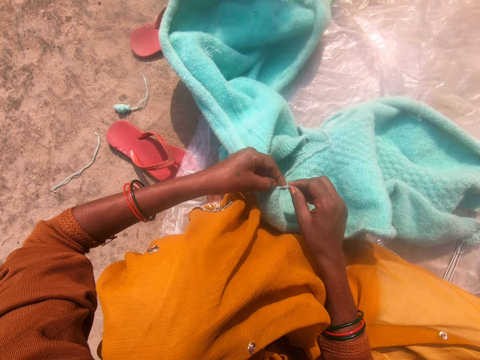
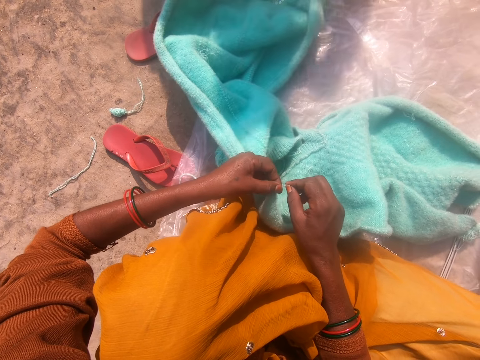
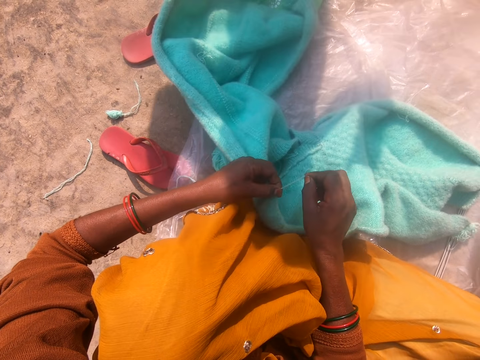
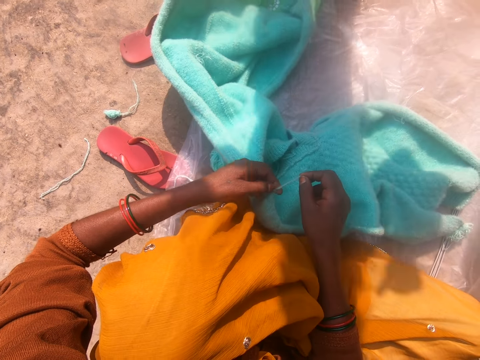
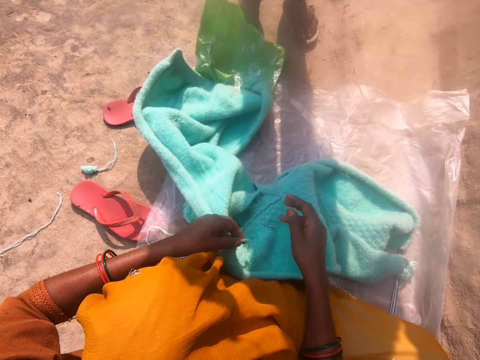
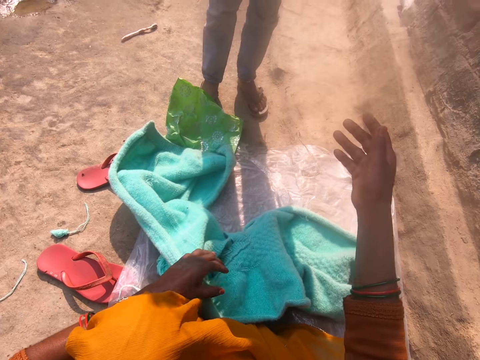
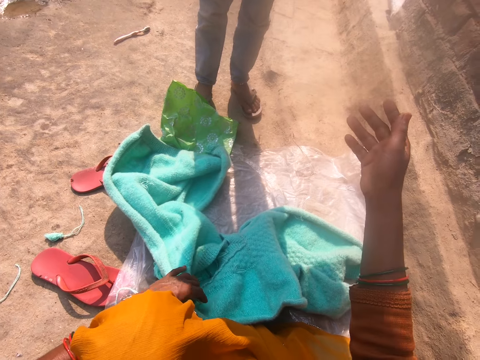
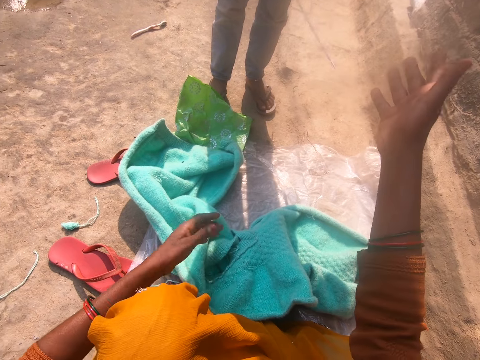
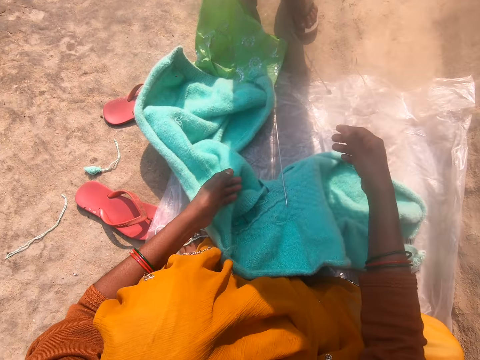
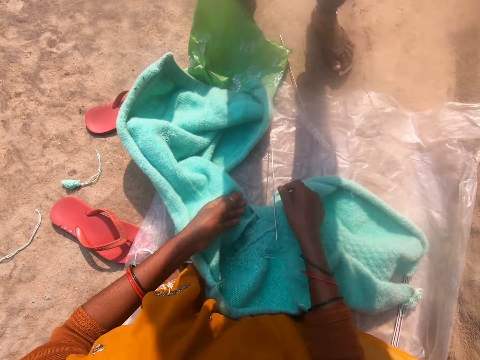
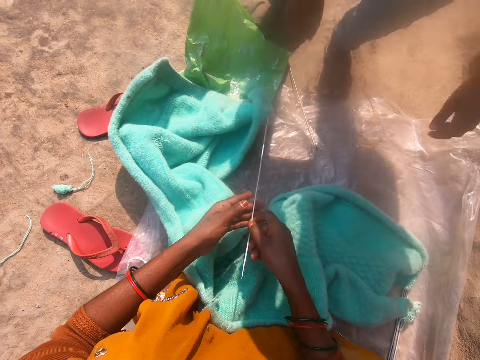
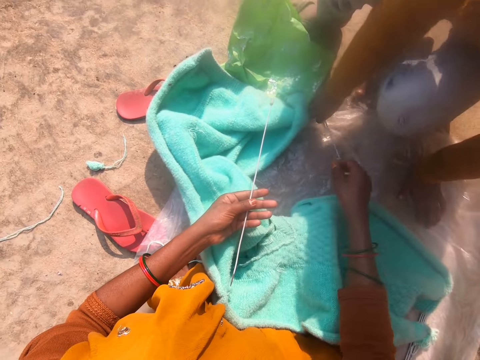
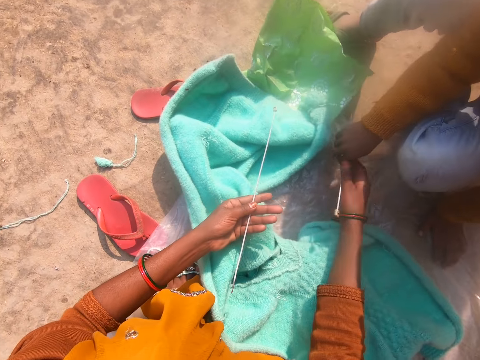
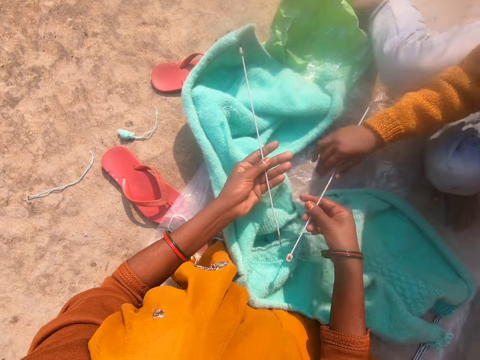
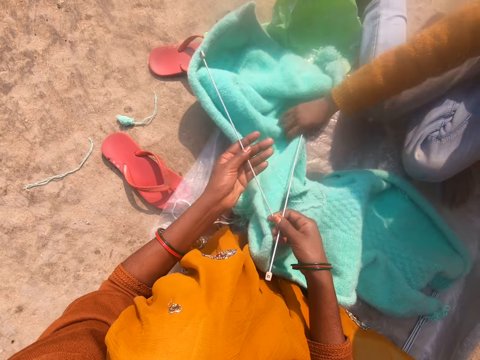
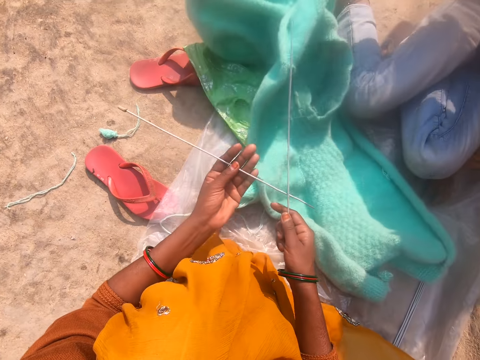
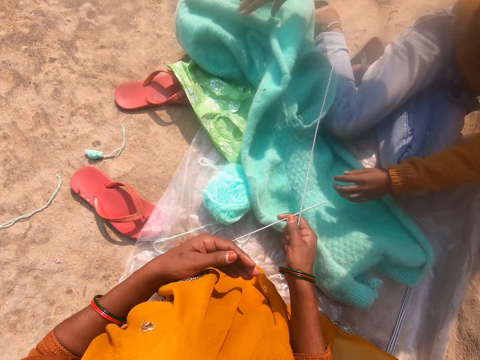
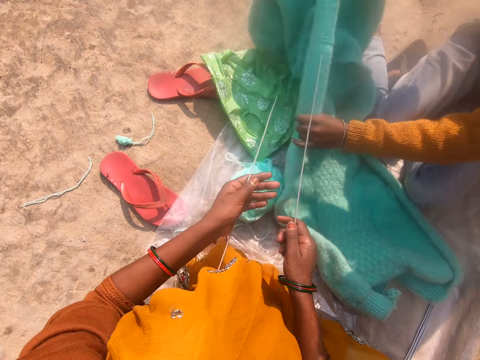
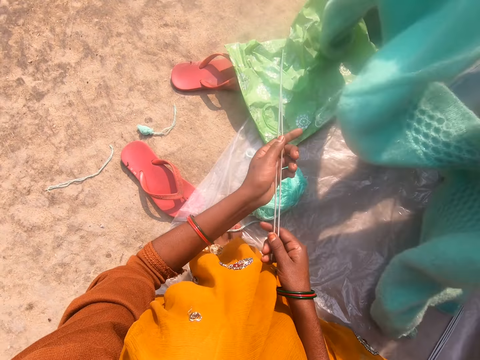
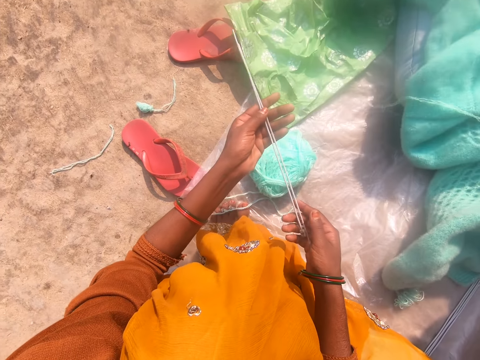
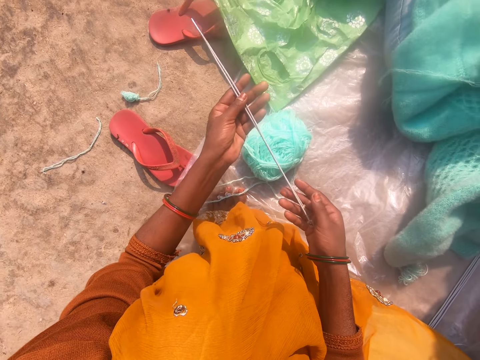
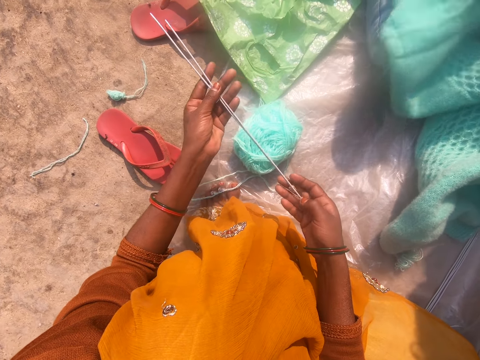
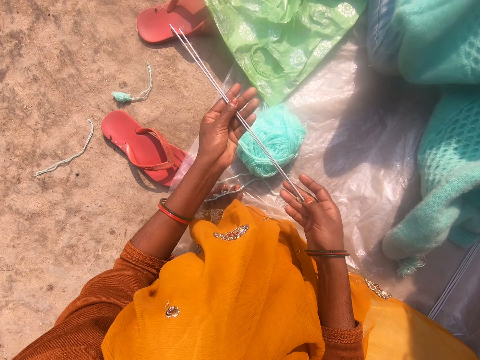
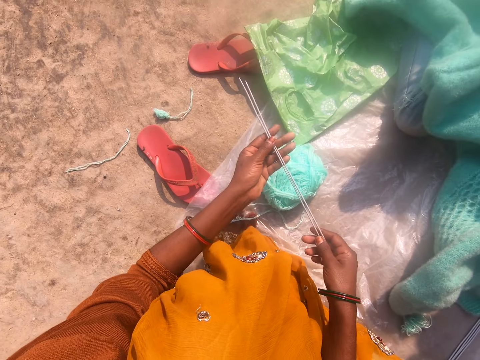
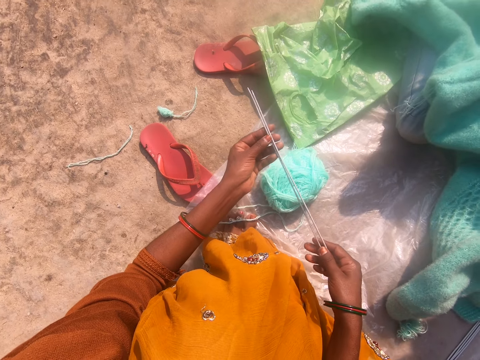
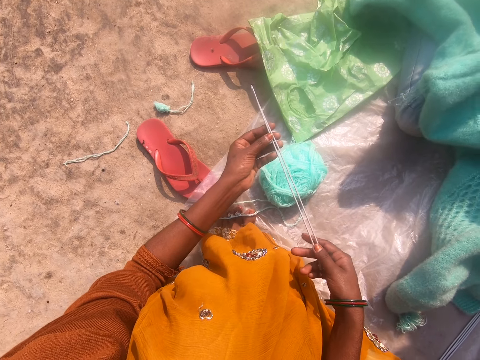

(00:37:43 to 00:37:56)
A man gives the camera wearer something. The camera wearer stretches her hand towards the man. She drops the crochet hook on the ground. The man drops two knitting needles on the polythene sheet. The camera wearer picks up one knitting needle with her hand. She collects the second knitting needle from the man with her hand. The man sits on the polythene sheet. The camera wearer holds the crochet hook. The man moves the cardigan closer to him with his hand and spreads the fabric. The camera wearer looks at the crochet hook.

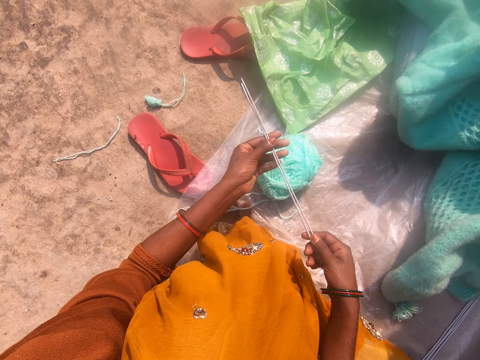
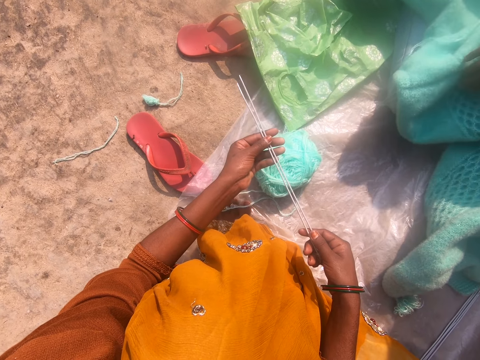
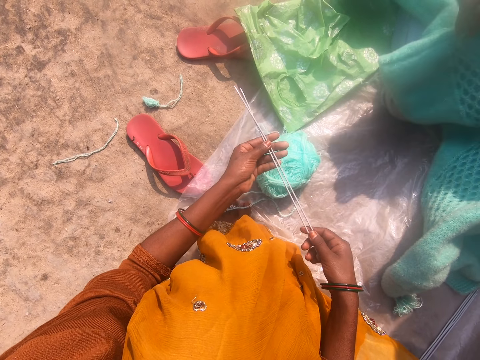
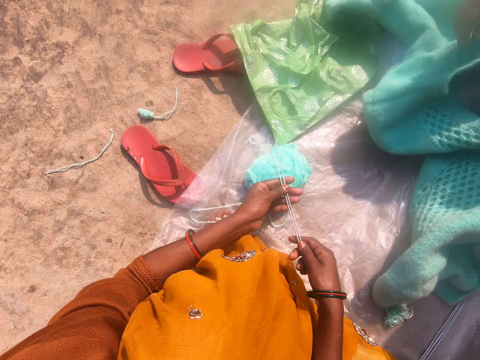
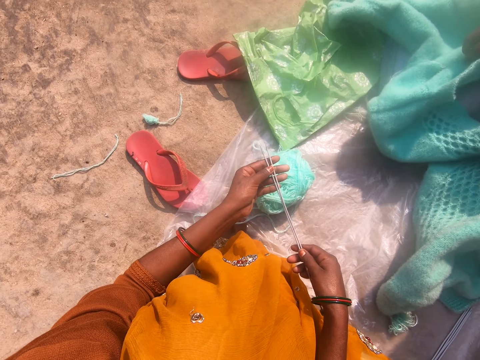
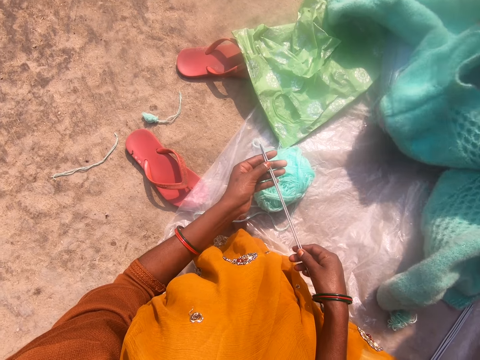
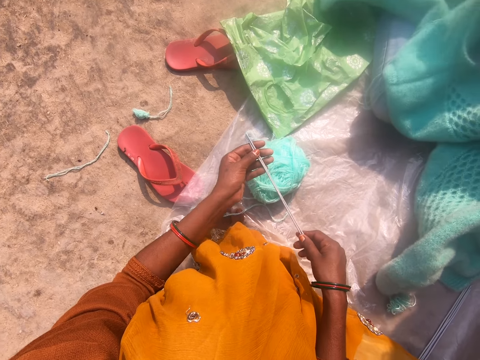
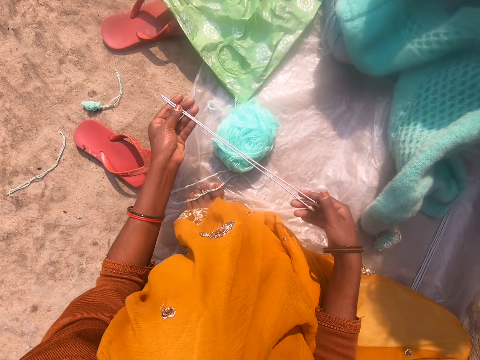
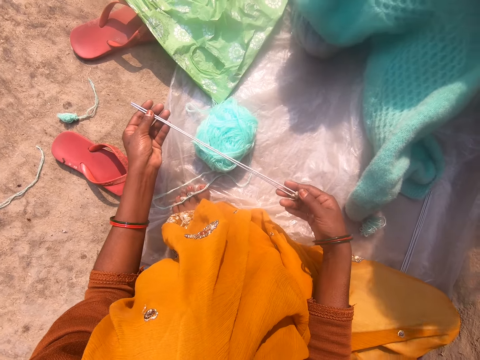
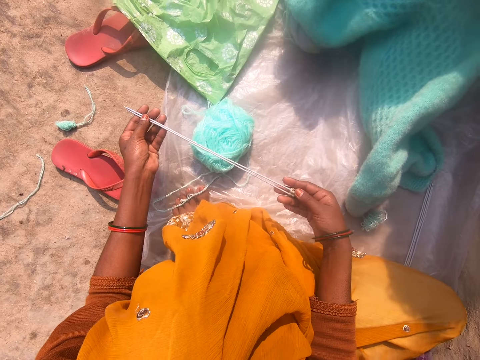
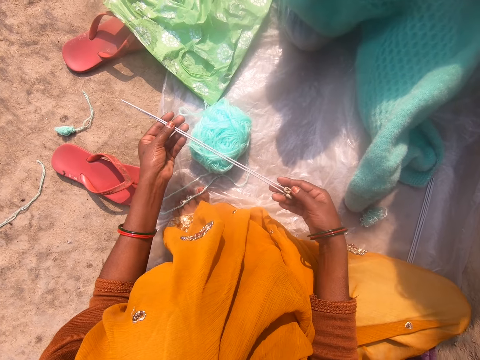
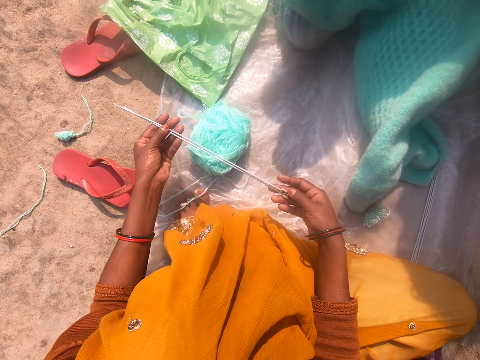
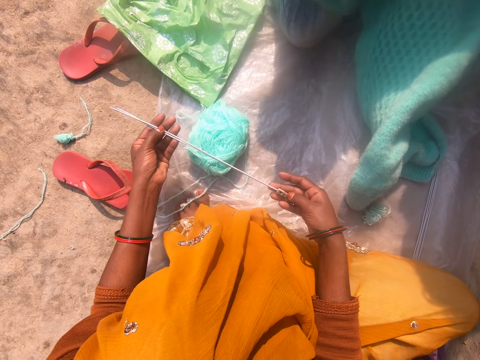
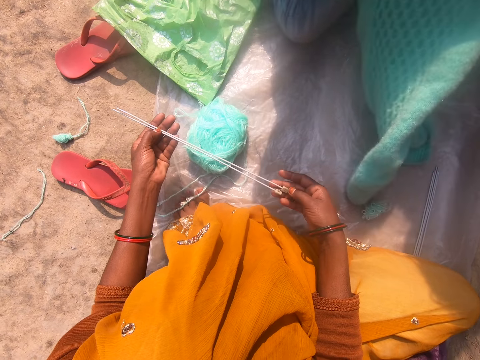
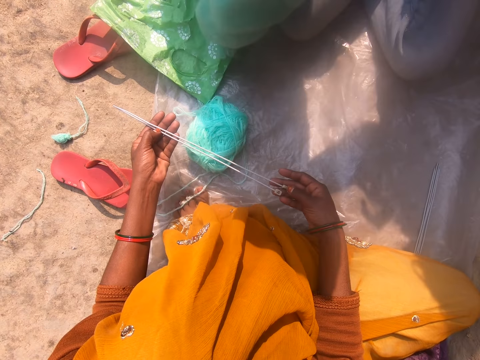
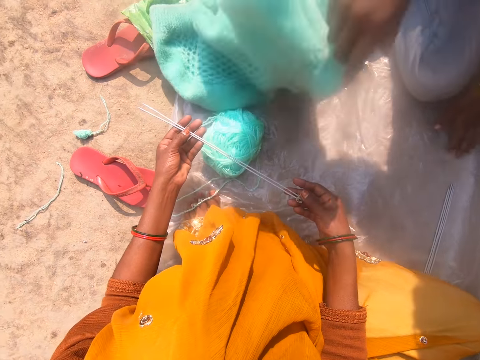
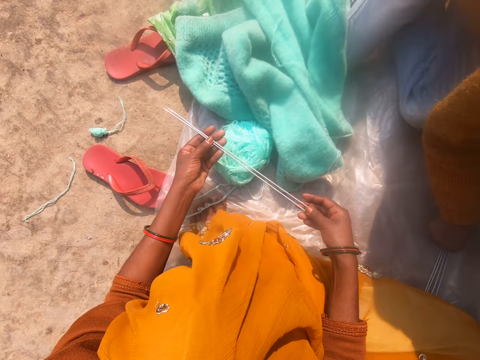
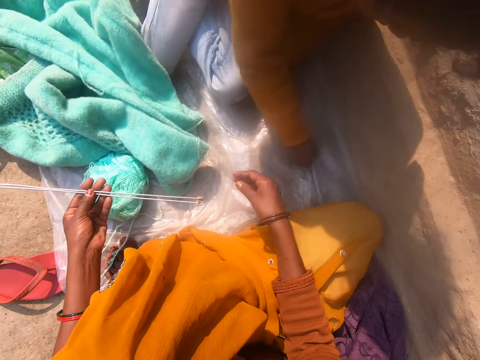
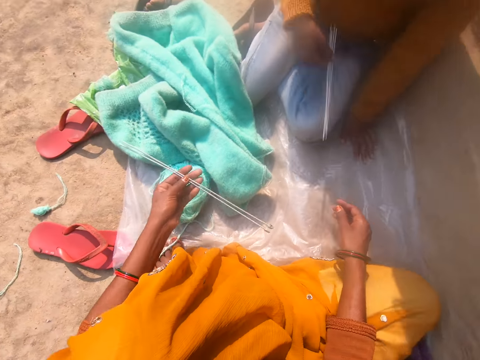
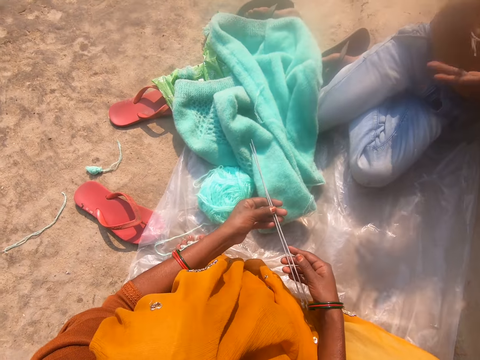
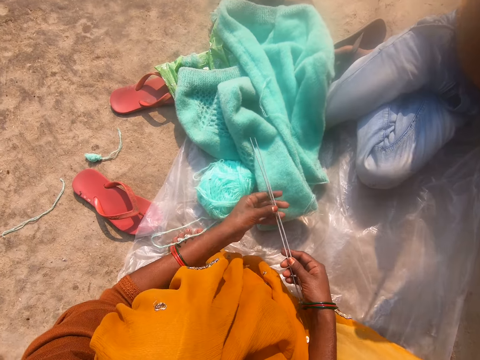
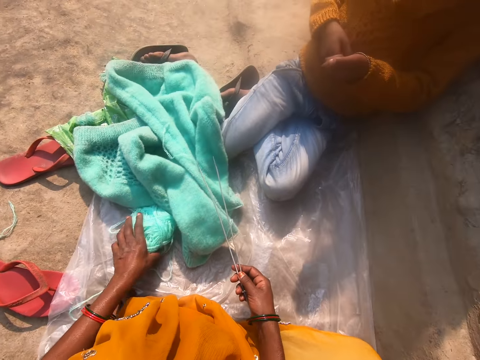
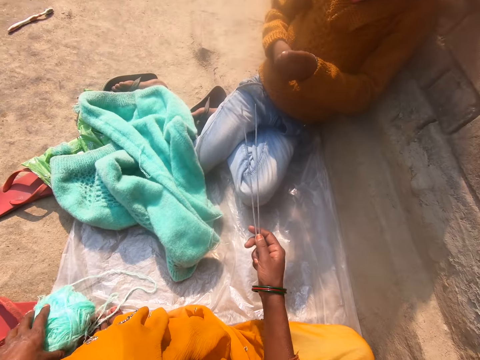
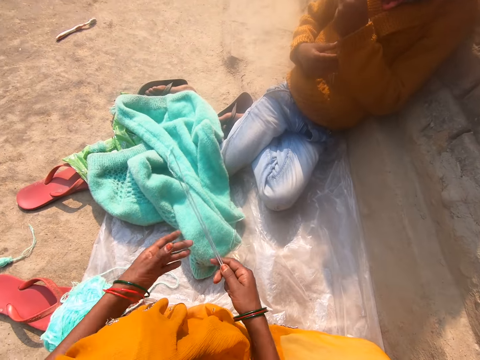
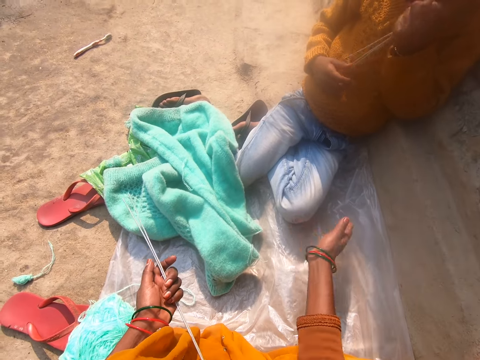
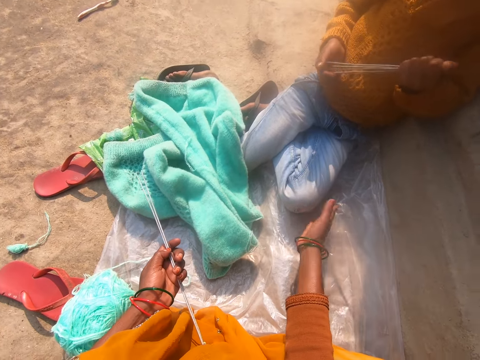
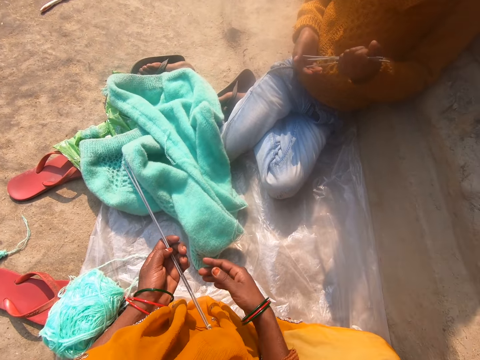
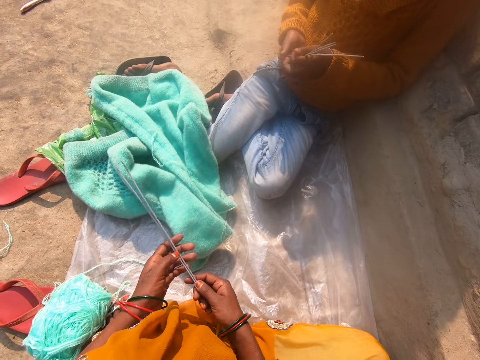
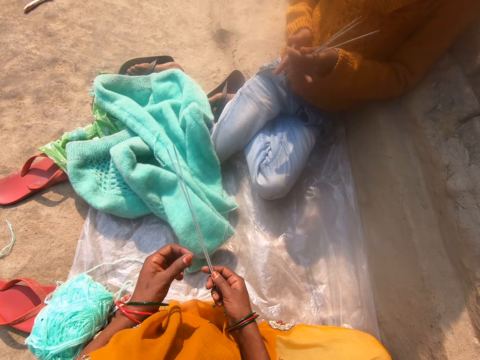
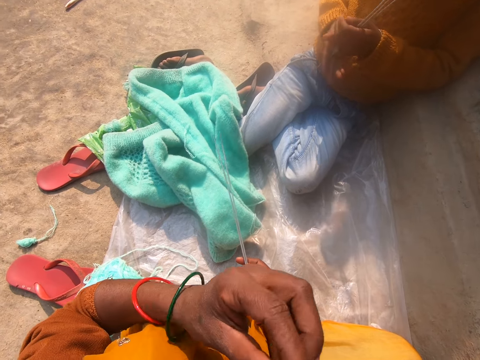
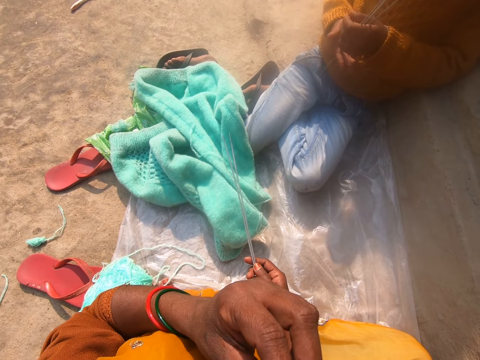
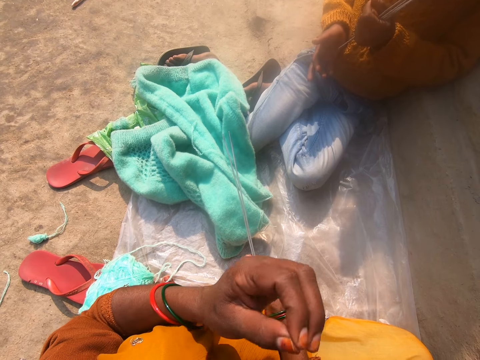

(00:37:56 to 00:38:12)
The man looks at the fabric. The camera wearer looks at the crochet hook. The man drops the cardigan on the polythene sheet with his hand. The man picks up a bundle of knitting pins from the polythene sheet with his hand and looks at the crochet hook. The camera wearer taps the man's leg with her hand. She touches her face with her hand. She removes something in the nose.
